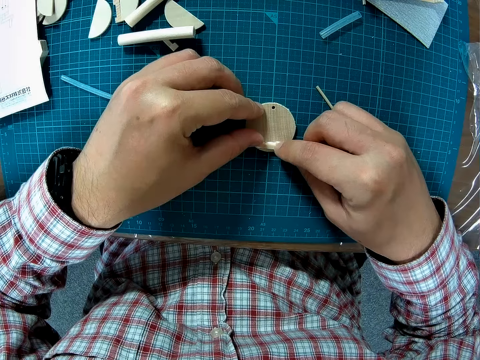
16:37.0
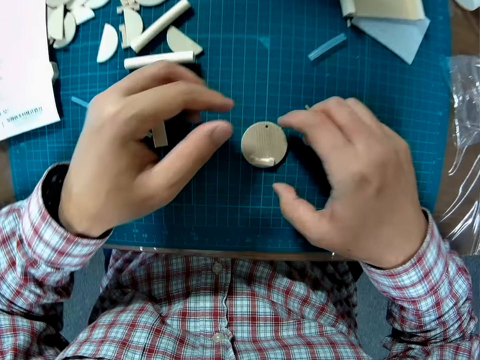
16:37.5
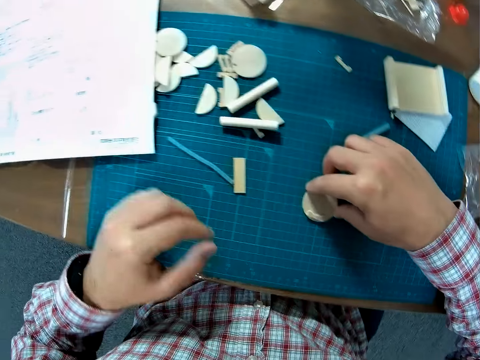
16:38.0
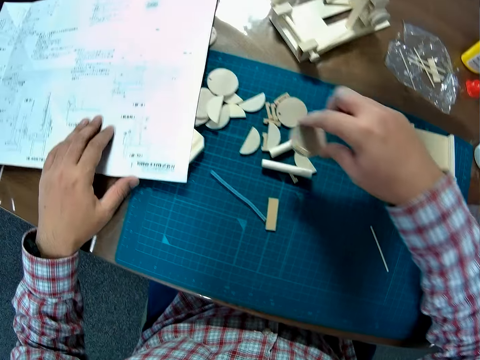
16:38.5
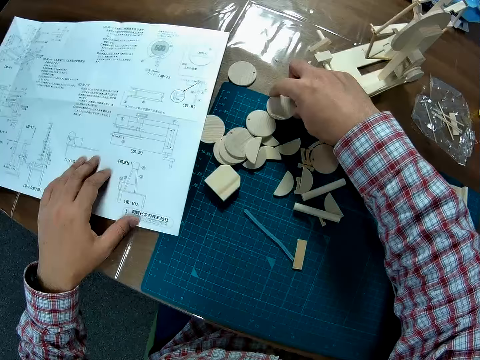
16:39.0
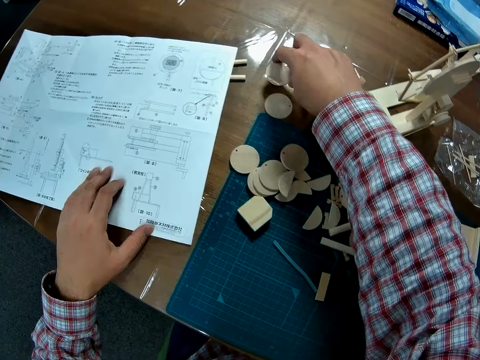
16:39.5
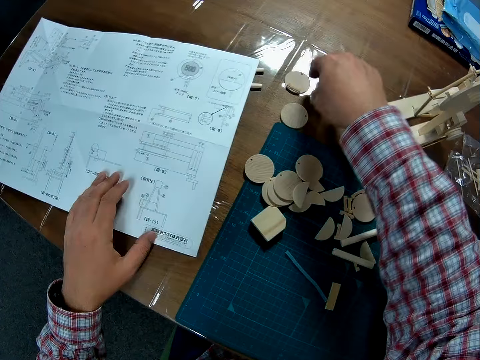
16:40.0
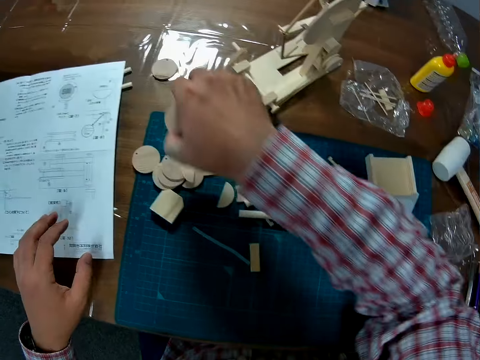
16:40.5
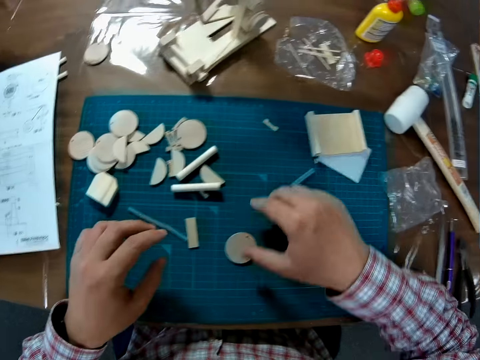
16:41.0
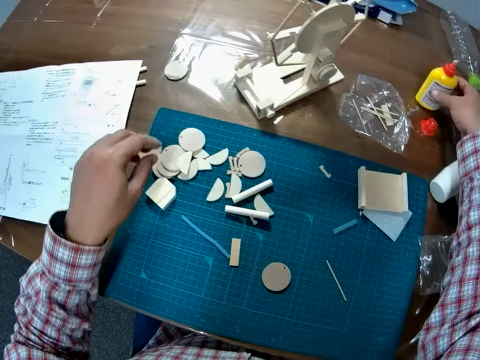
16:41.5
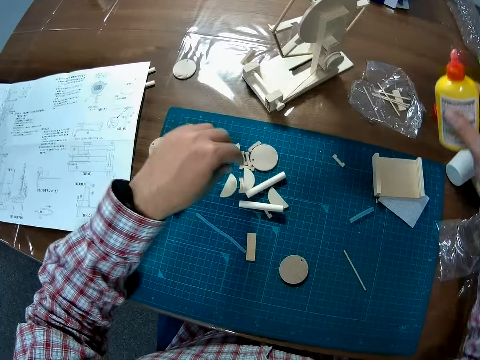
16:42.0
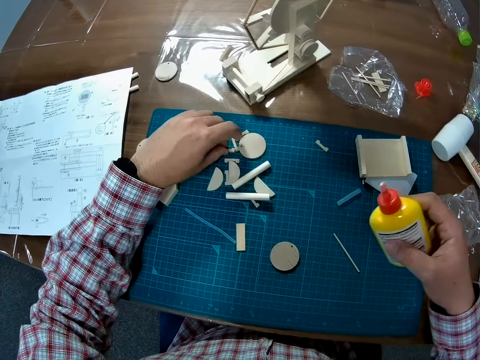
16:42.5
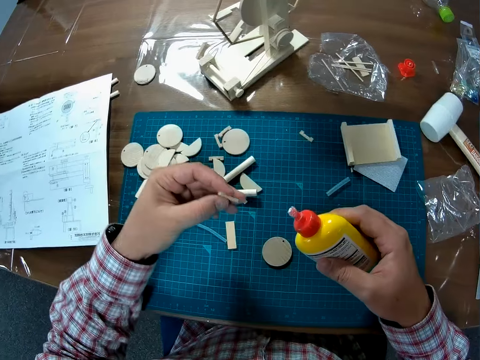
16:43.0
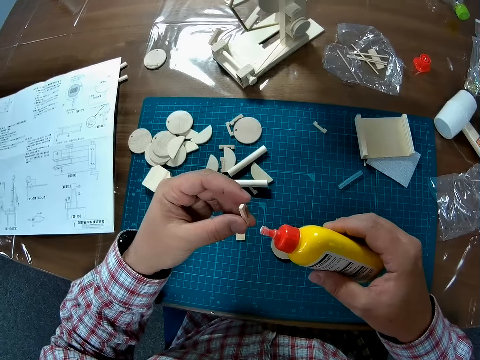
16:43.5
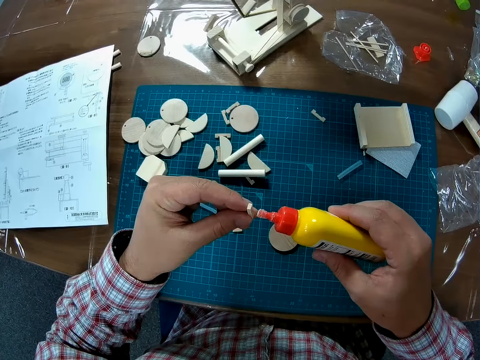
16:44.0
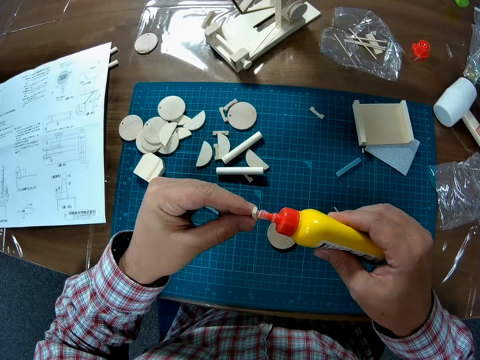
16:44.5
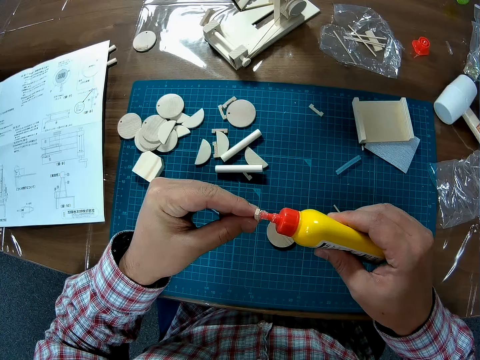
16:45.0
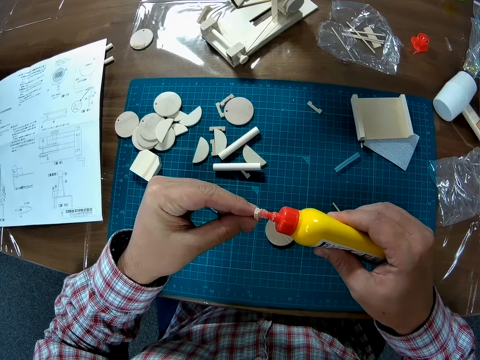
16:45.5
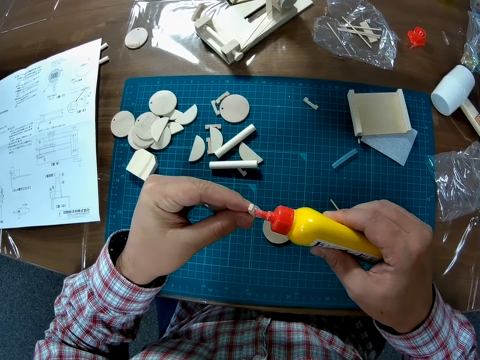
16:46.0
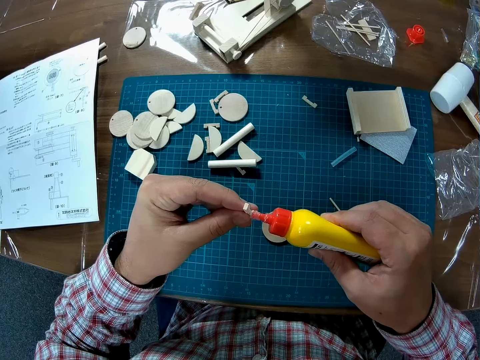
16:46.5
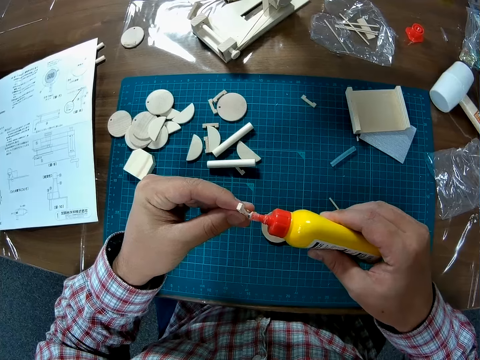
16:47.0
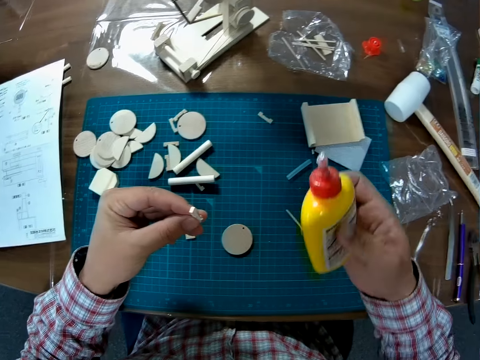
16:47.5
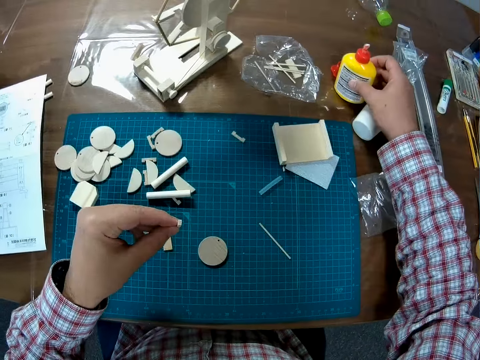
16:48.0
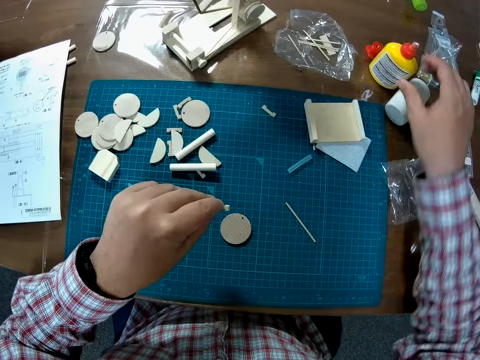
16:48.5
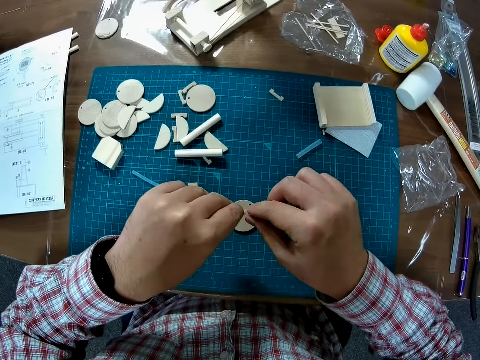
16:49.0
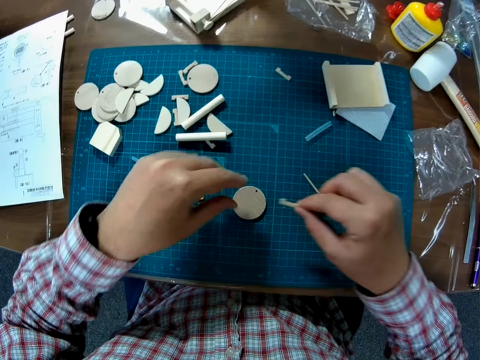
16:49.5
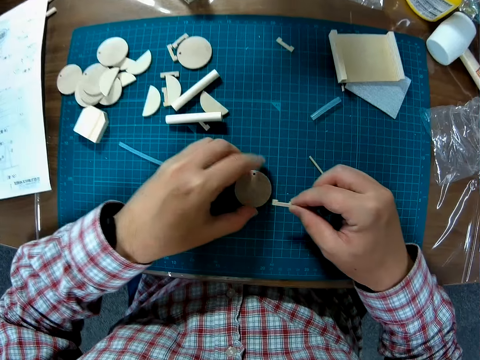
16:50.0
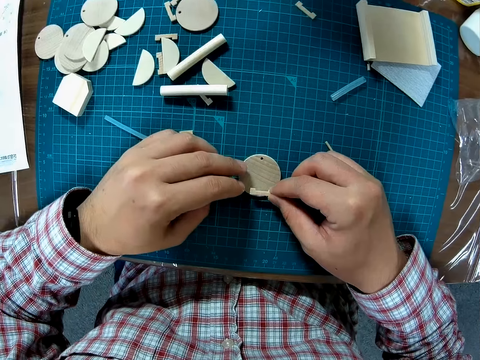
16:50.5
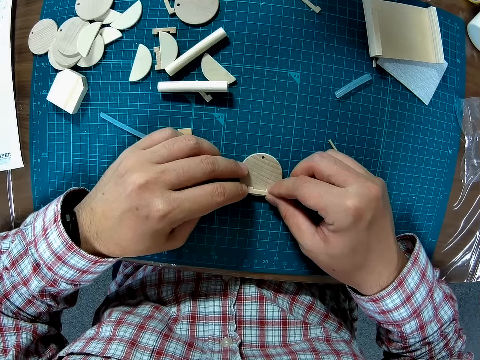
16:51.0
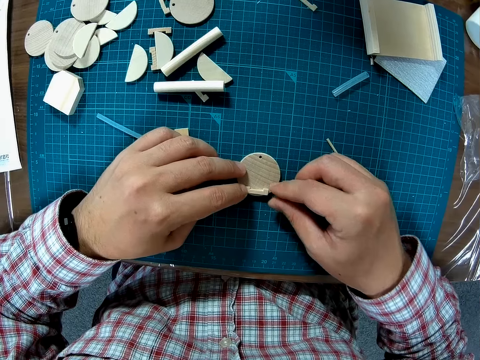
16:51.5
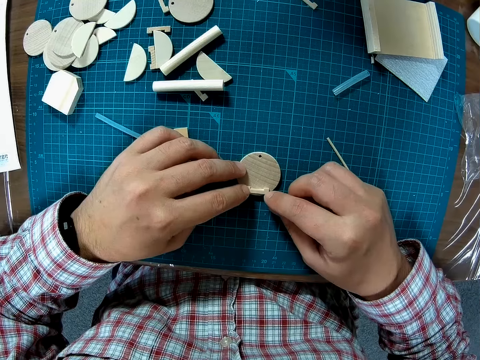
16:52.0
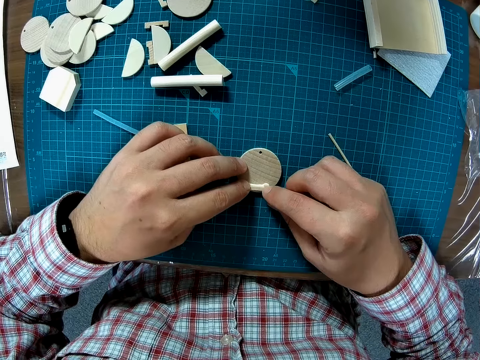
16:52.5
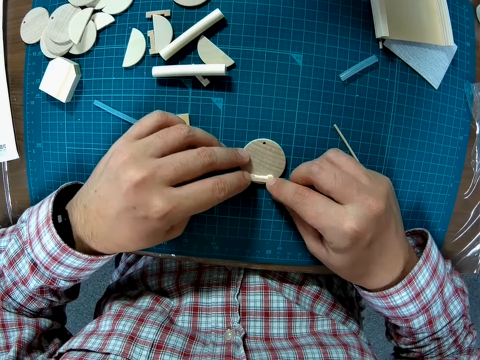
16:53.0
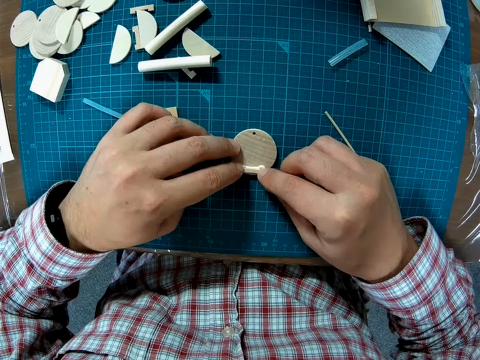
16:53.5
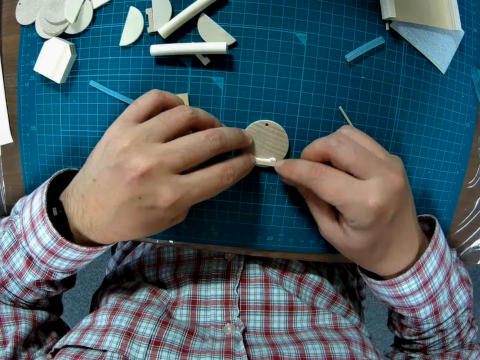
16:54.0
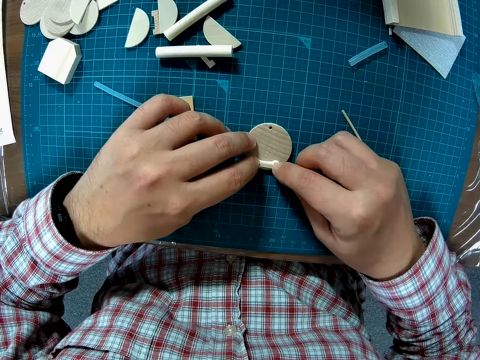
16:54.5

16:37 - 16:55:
The camera wearer picks up a paperboard from a cutting mat. They change the position of the round wood piece. They put down the paperboard on a table. They pick up the paperboard from the cutting mat and put down the paperboard on the cutting mat. They pick up a super glue bottle from the table. They pick up a small piece of wood from the cutting mat. They glue the piece of wood with the super glue. They put down the super glue bottle on the table. They adjust the piece of wood on the paperboard on the cutting mat. They place the small wood piece on the round wood piece.

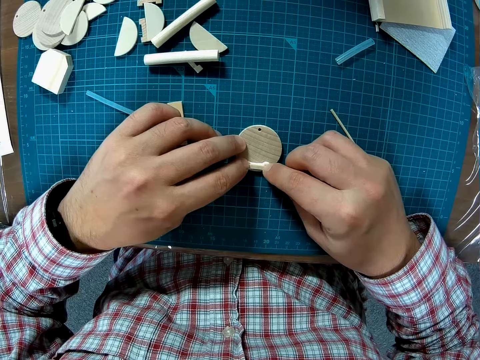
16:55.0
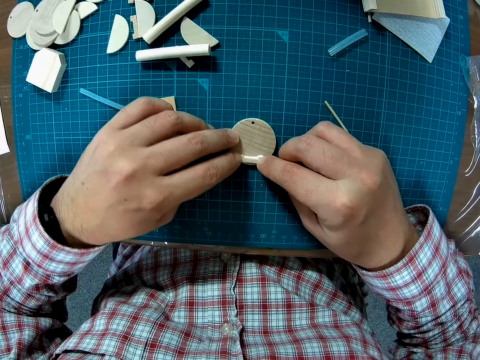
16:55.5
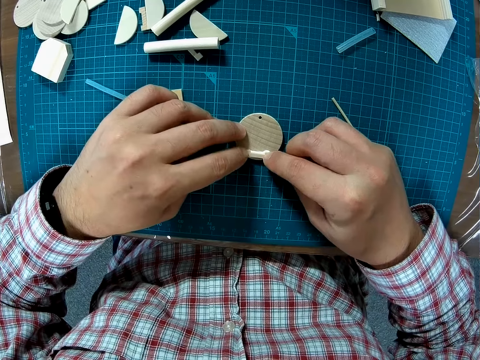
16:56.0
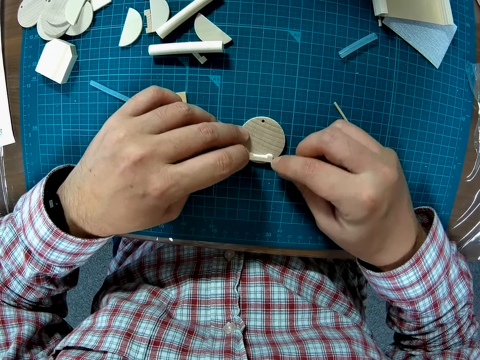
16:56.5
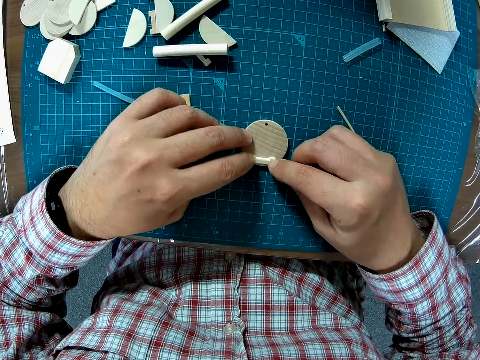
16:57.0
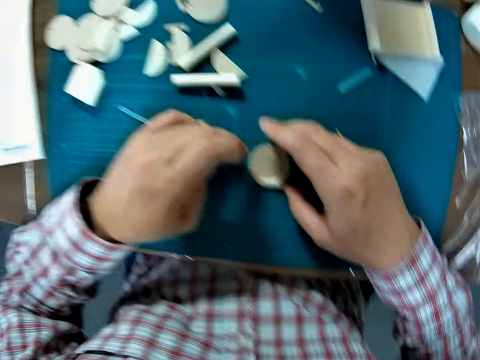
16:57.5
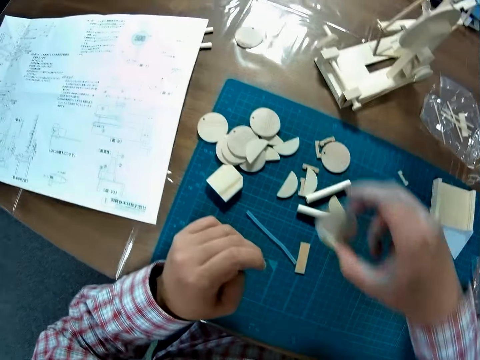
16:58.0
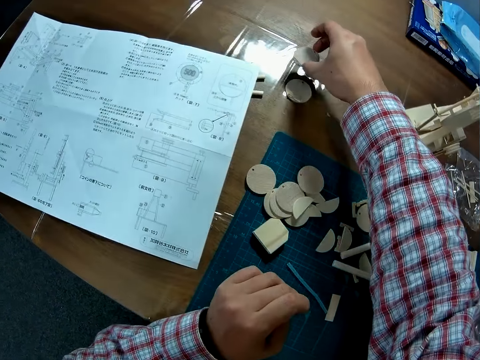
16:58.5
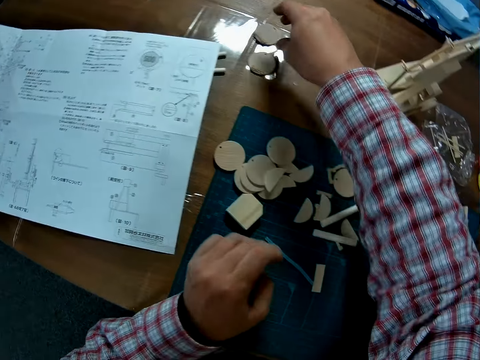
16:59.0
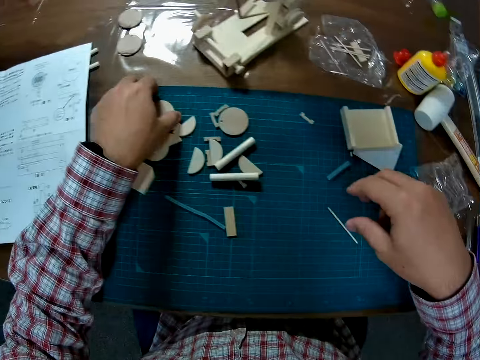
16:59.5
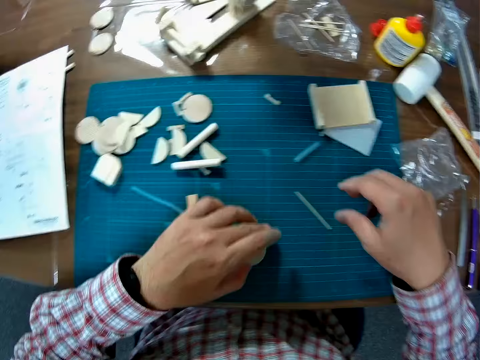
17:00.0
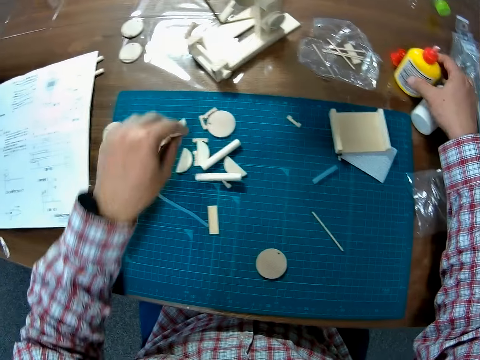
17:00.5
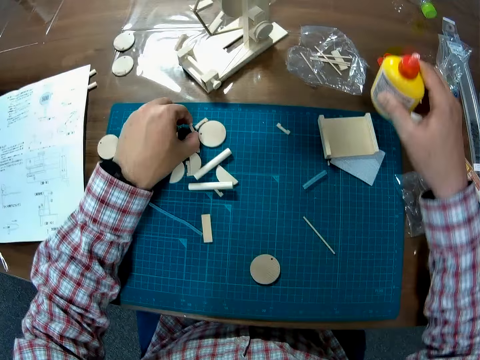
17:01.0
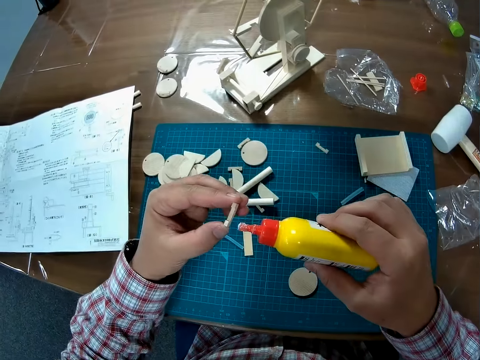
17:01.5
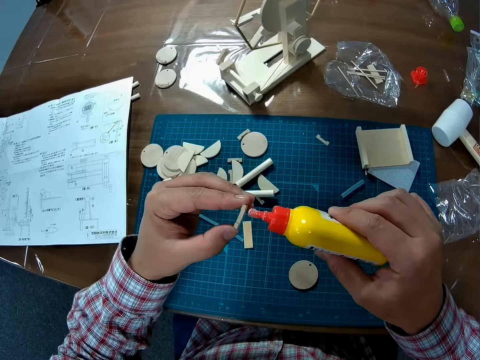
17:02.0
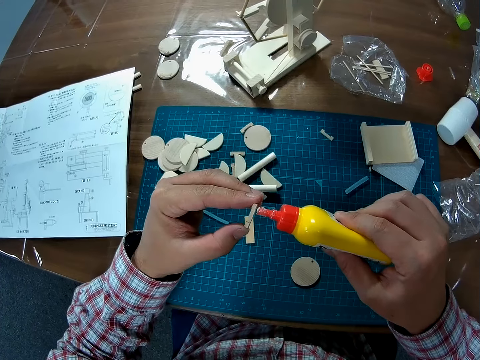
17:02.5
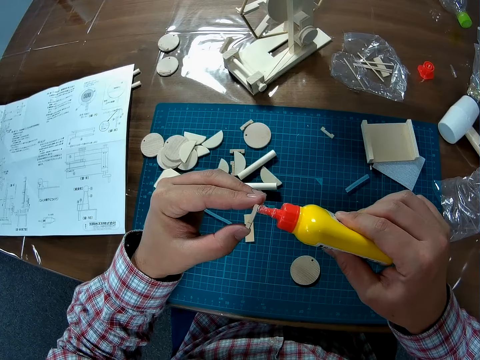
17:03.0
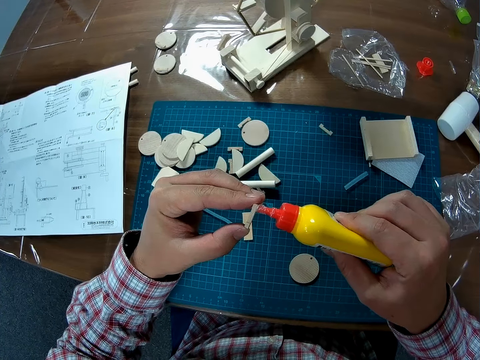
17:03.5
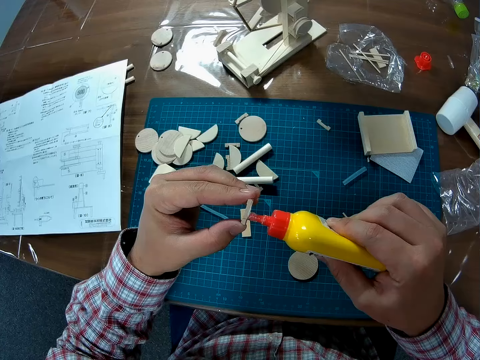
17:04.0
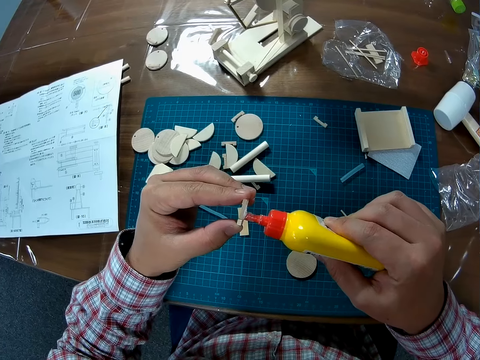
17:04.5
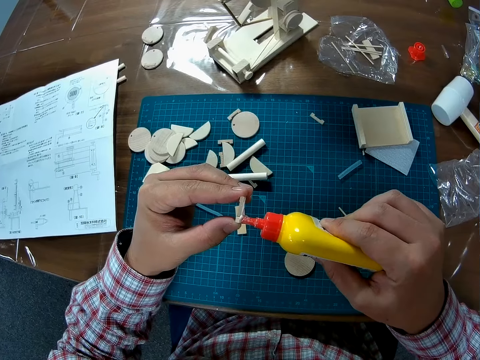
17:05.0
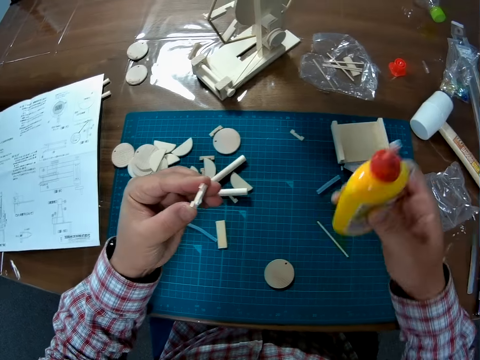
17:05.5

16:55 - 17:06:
The camera wearer moves the round wood piece to another part of the table. He picks up a paperboard from a cutting mat and puts down the paperboard on the table. He picks up another round wood piece from the cutting mat with his left hand and places the round wood piece on the table mat. He takes the super glue bottle from the table with his right hand and picks up a small wood piece from the table with his left hand. He applies the super glue on the small wood piece.
